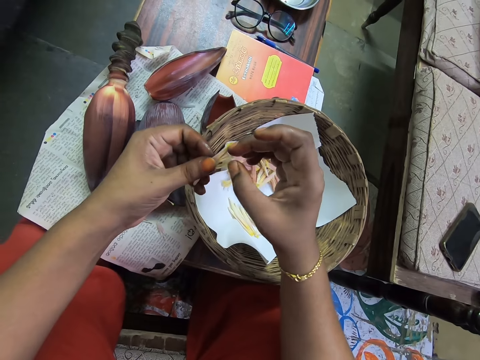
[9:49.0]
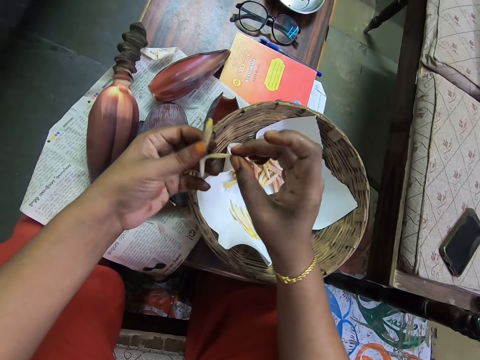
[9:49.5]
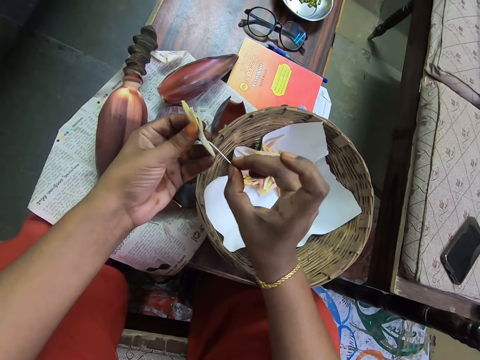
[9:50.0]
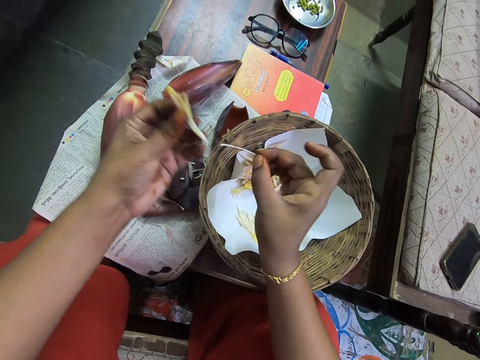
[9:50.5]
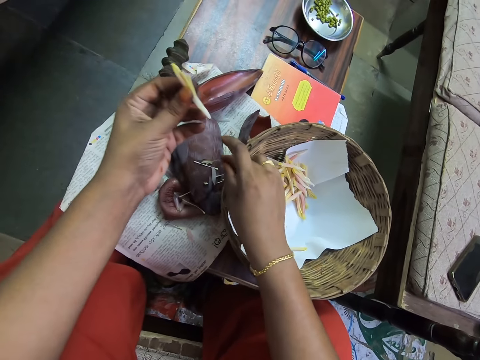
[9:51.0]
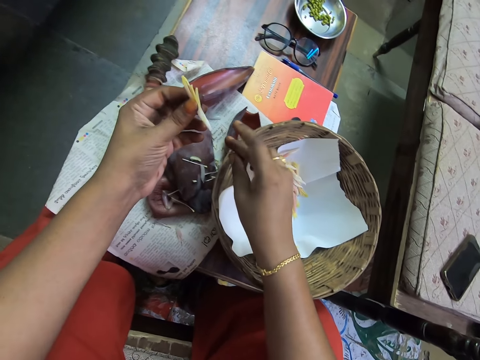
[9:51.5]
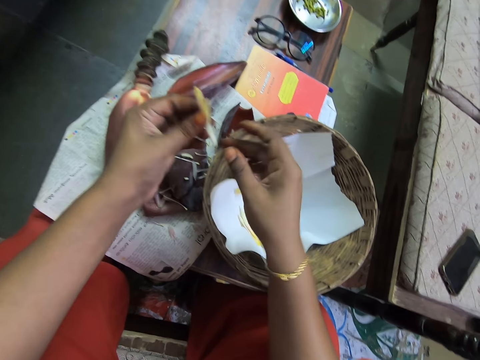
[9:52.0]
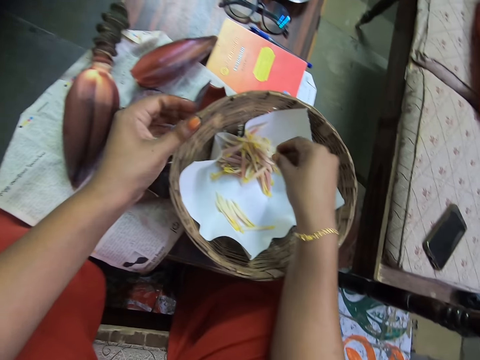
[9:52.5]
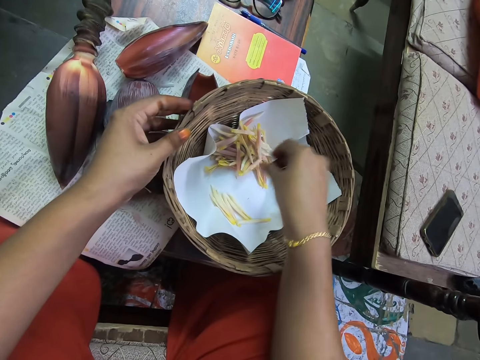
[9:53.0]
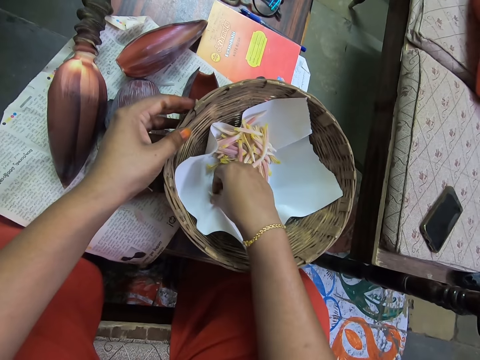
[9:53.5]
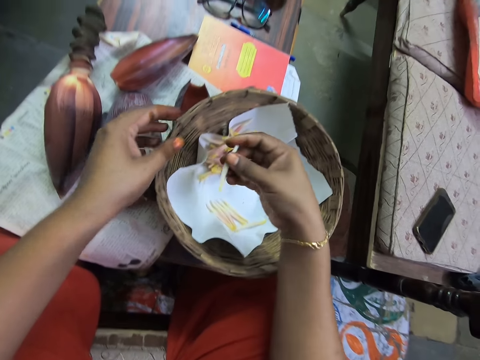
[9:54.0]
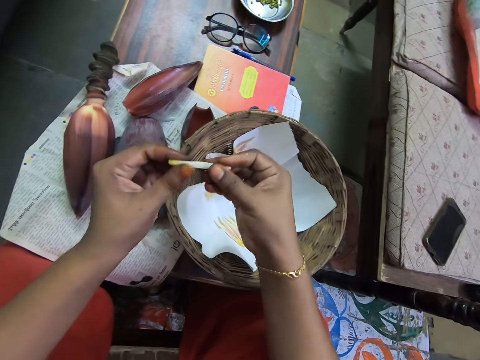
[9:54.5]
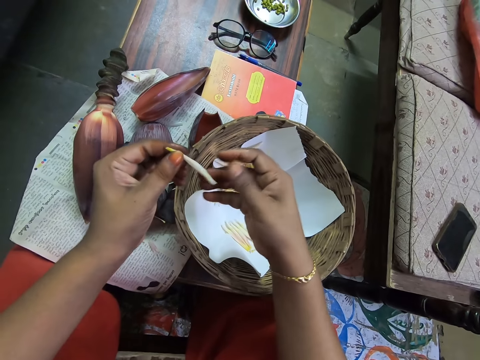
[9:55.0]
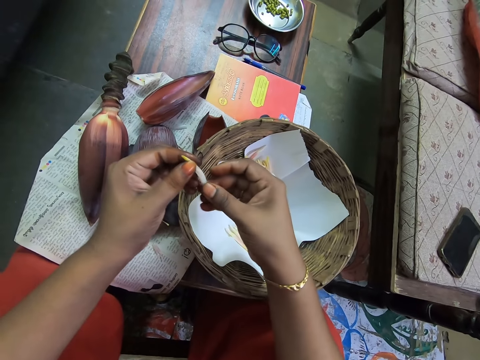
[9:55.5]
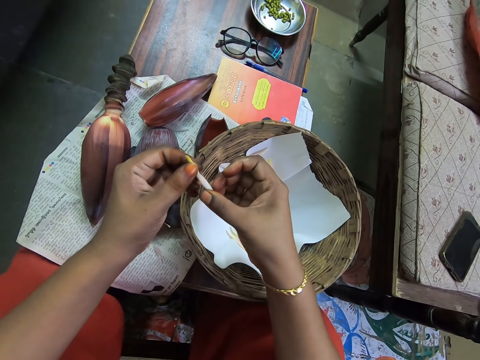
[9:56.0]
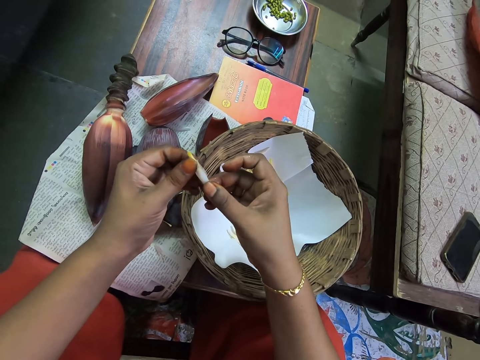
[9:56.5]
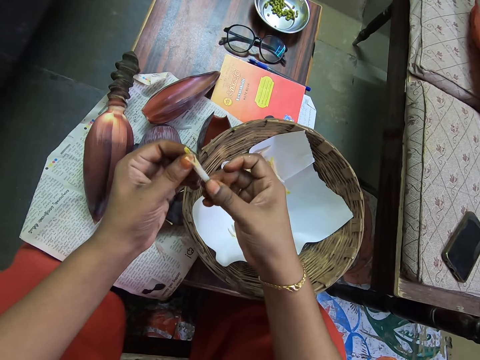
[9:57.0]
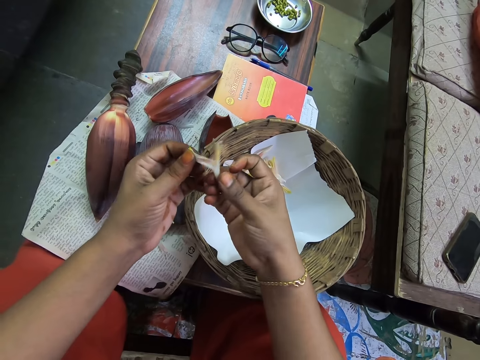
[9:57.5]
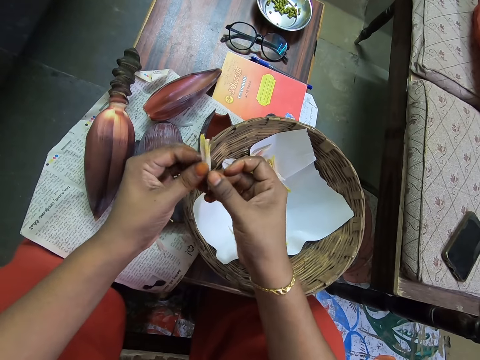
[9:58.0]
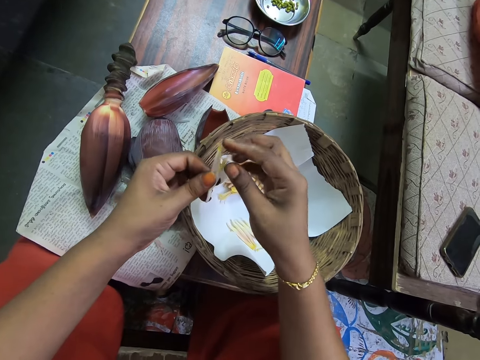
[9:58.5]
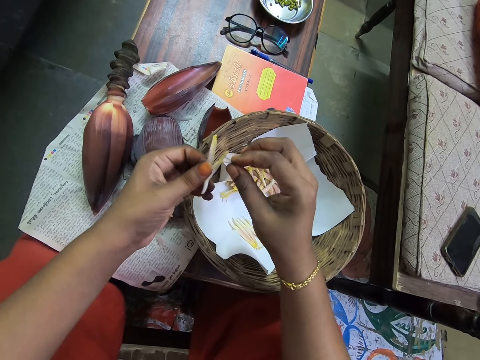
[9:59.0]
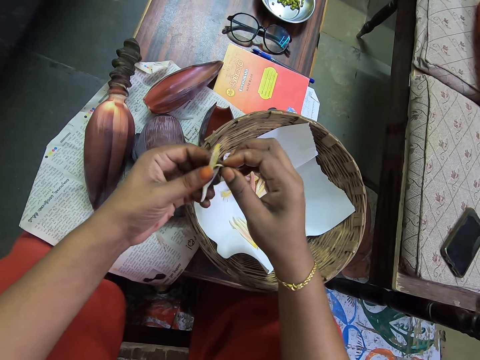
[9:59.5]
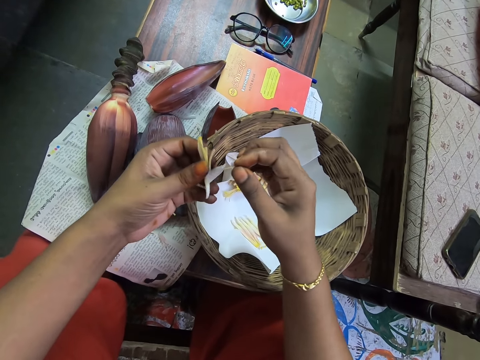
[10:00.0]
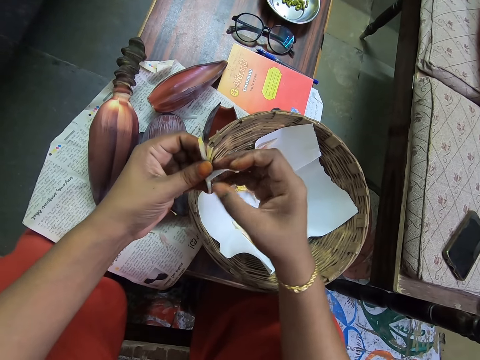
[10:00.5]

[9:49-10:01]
The camera wearer places the banana flower petals on the table. They put the flower inside the bamboo basket. They pick the flower from the bamboo basket. They remove the banana flower tepals. They spill the flower with the hand.

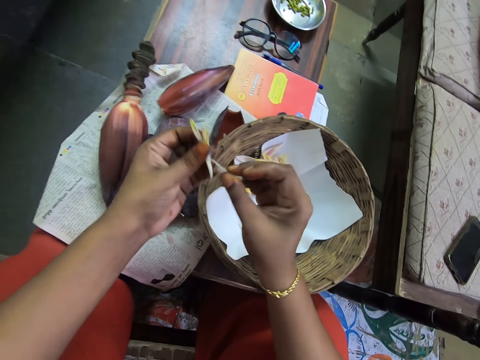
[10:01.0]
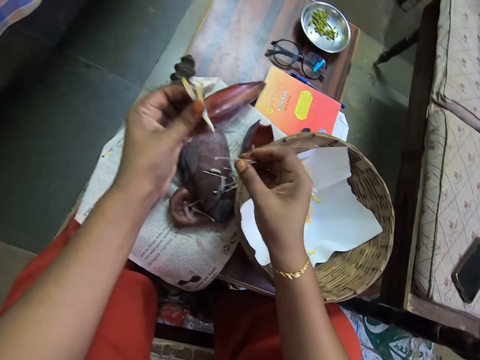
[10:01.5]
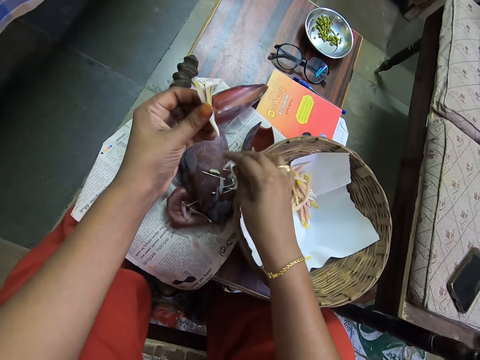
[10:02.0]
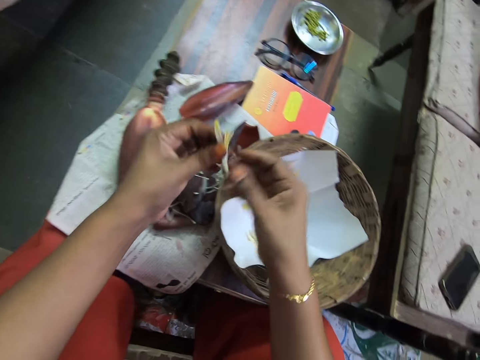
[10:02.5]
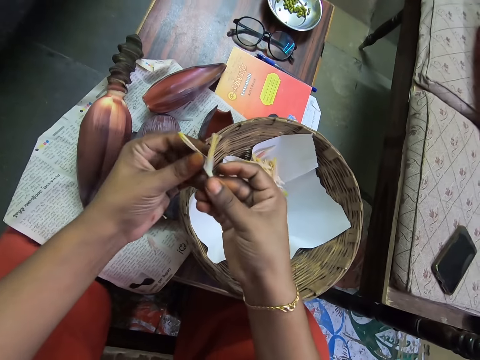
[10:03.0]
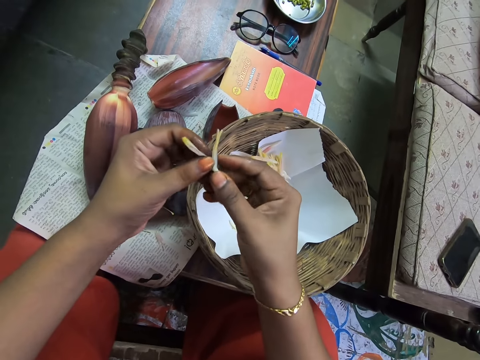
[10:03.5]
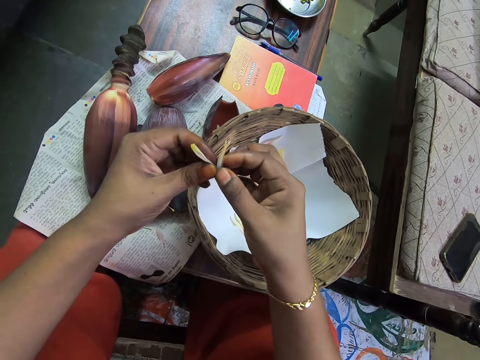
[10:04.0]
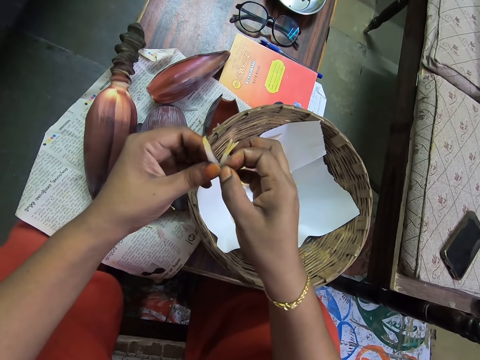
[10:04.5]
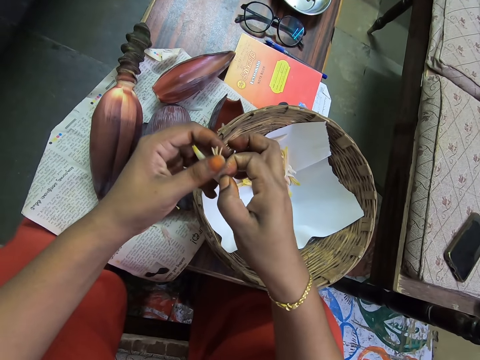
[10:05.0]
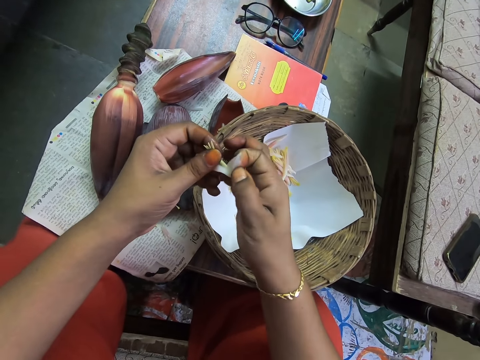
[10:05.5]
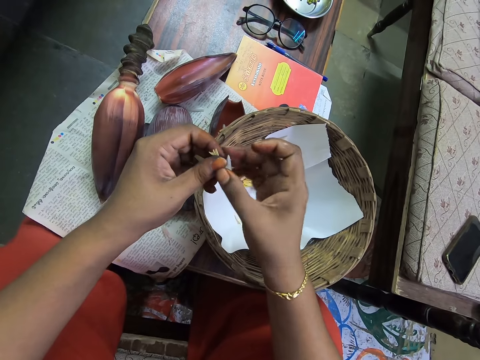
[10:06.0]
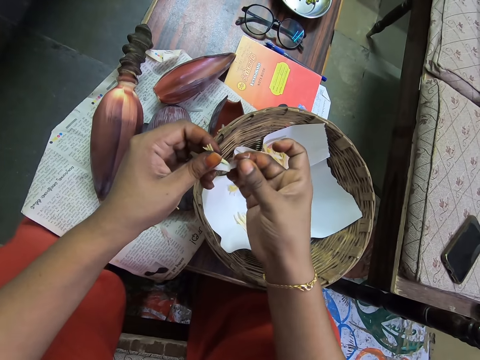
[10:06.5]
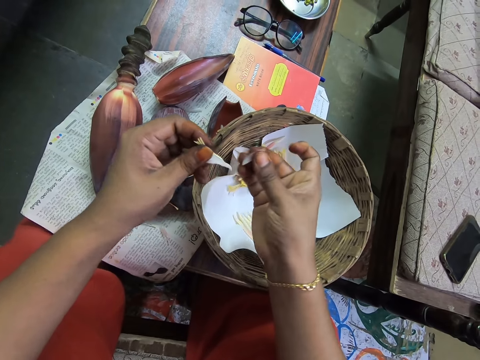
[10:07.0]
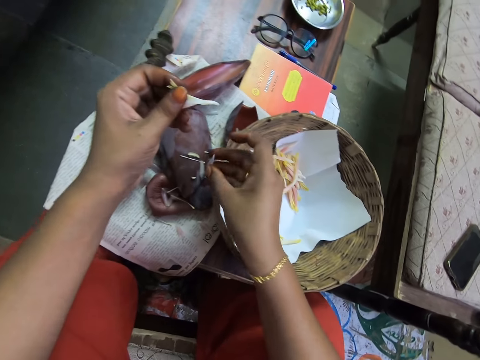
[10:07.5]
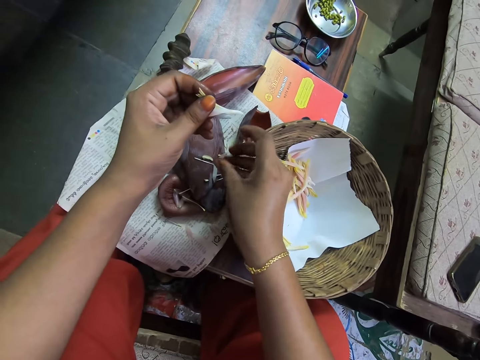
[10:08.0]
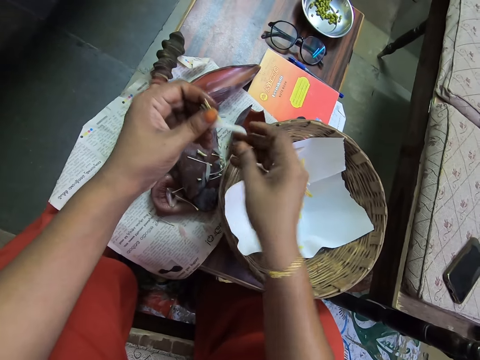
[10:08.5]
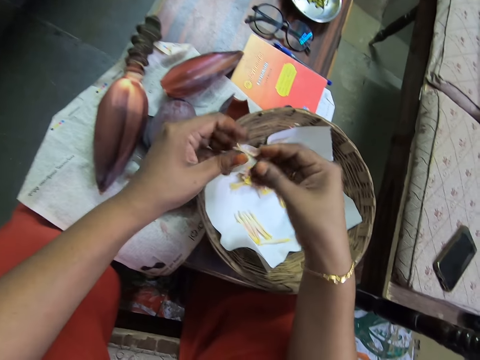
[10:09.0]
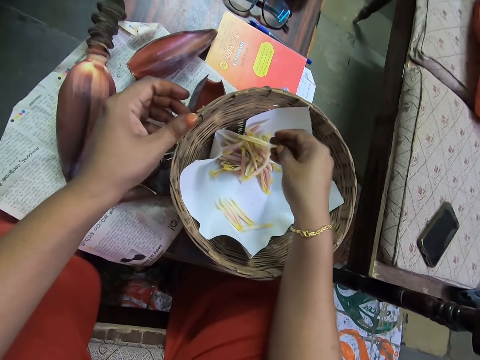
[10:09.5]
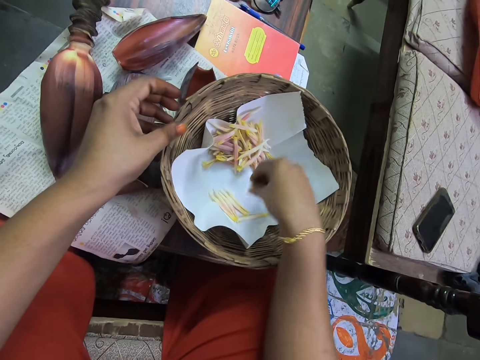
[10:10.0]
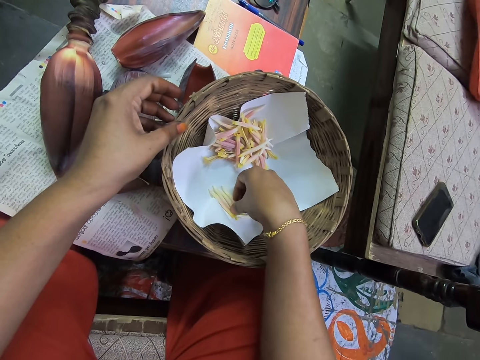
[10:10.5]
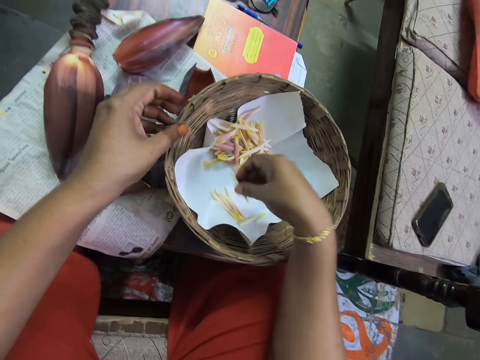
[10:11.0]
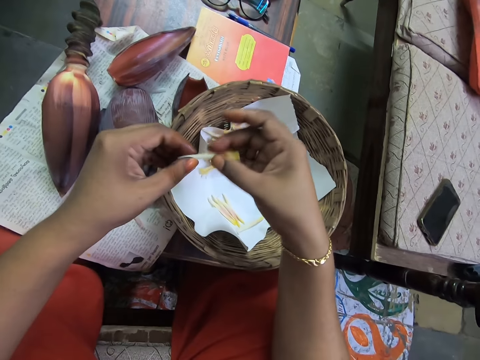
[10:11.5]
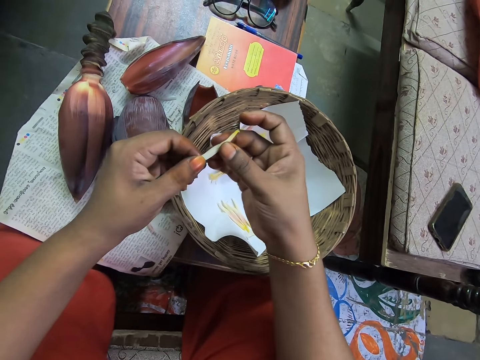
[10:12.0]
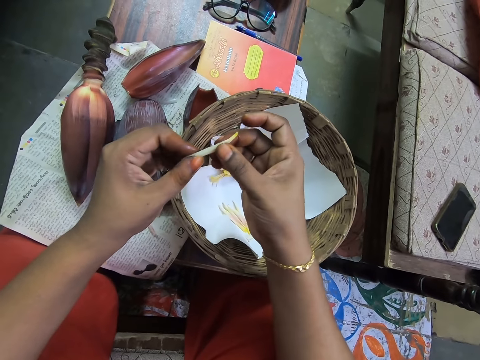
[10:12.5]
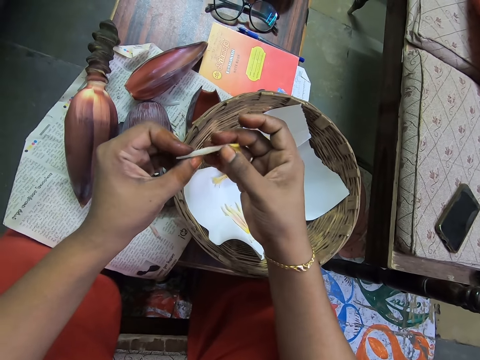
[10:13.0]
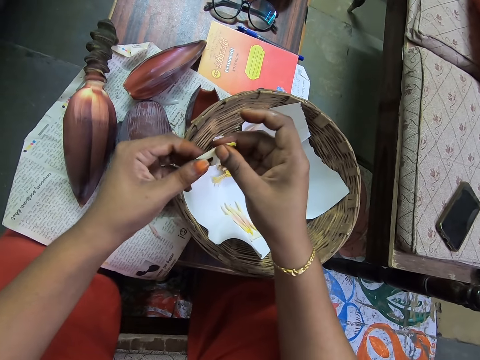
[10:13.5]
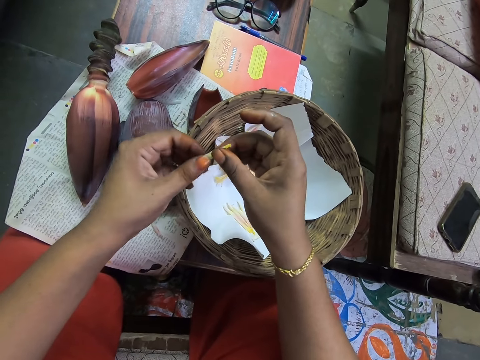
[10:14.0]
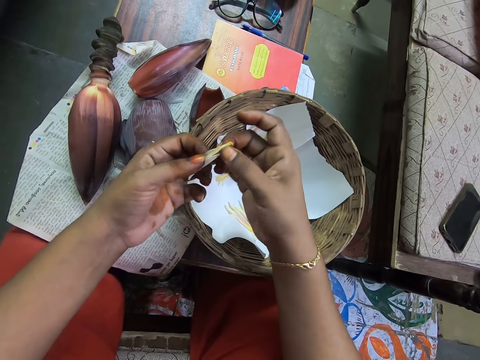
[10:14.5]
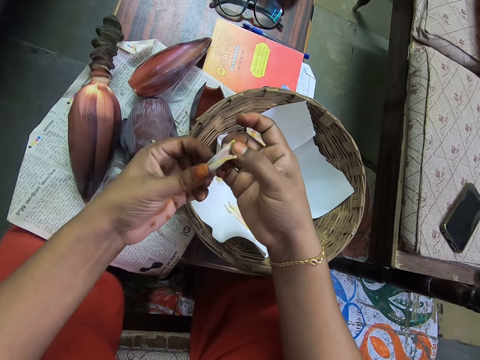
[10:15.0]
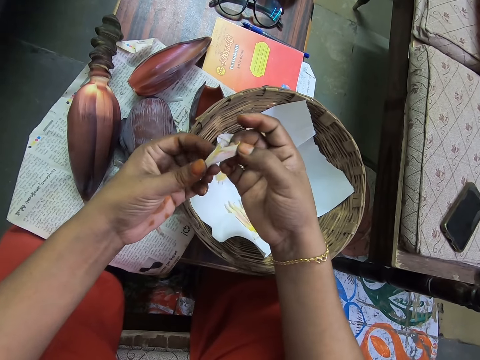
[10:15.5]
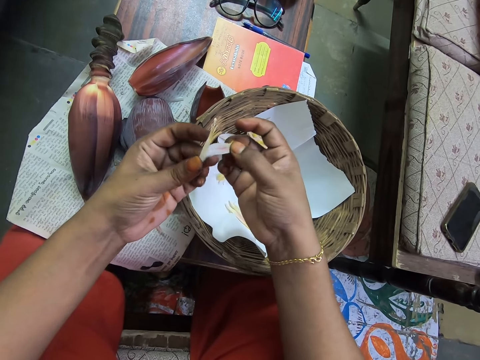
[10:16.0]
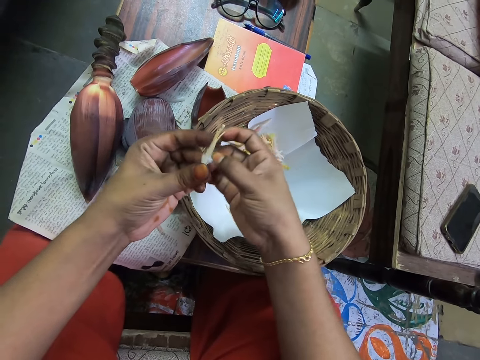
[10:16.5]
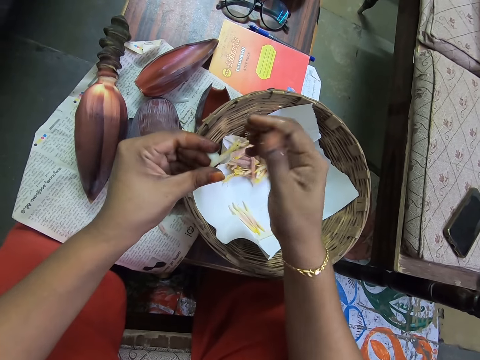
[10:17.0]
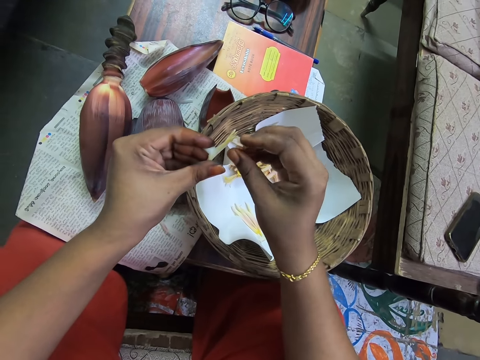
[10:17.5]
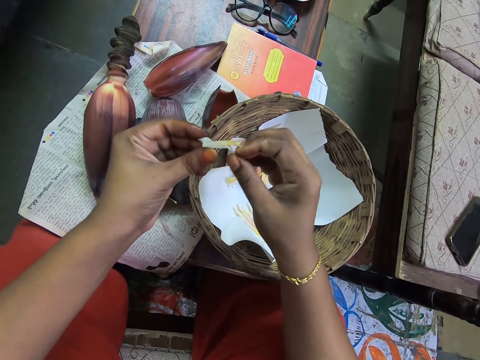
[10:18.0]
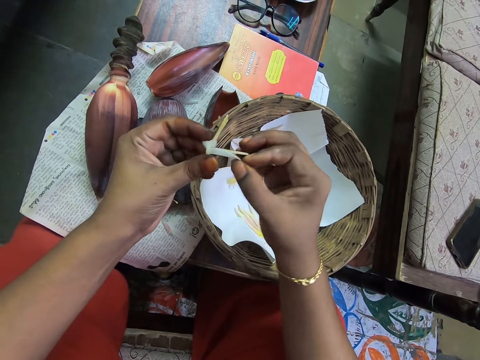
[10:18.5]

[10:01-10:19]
The camera wearer places the banana flower petals on the table. They remove the banana flower tepals and spill the flower with the hand. They put the outer cover of the flower down. They remove the banana flower tepals. They put the flower inside the bamboo basket. They pick the flower from the bamboo basket. They spill the flower with the hand and remove the banana flower tepals.
